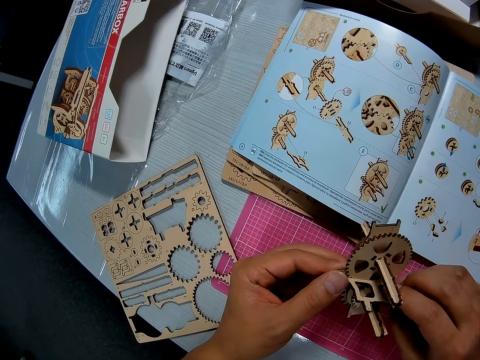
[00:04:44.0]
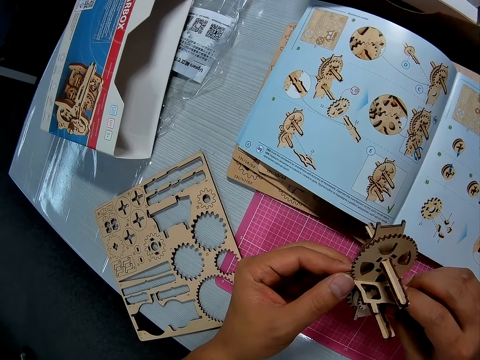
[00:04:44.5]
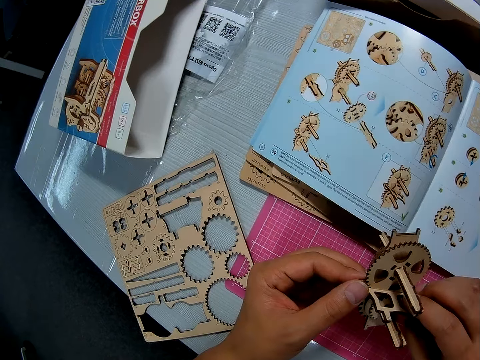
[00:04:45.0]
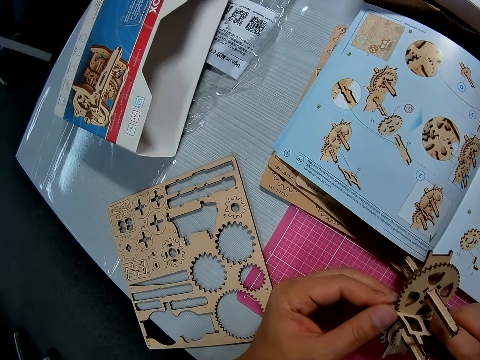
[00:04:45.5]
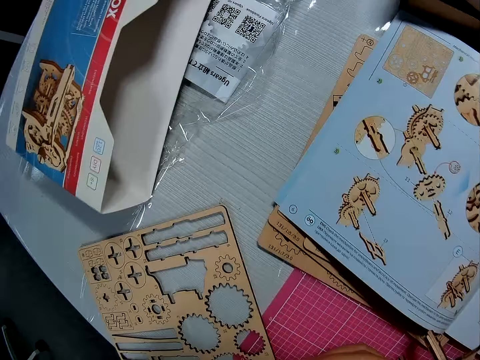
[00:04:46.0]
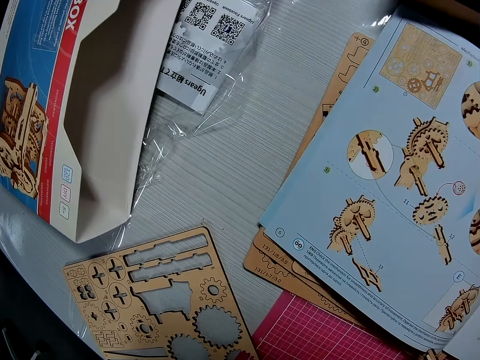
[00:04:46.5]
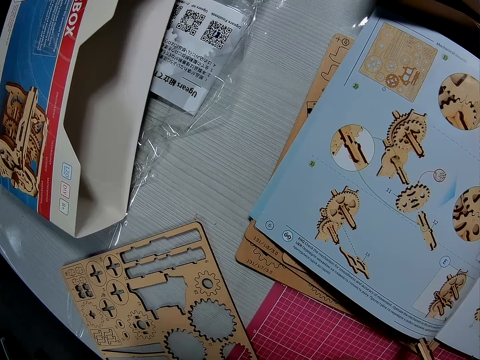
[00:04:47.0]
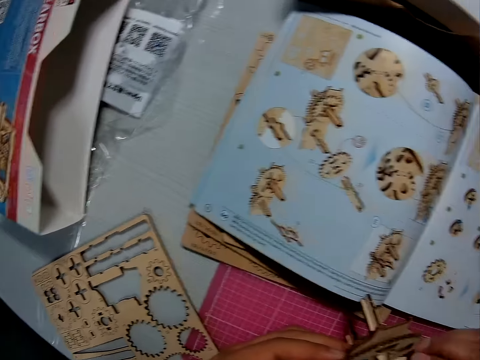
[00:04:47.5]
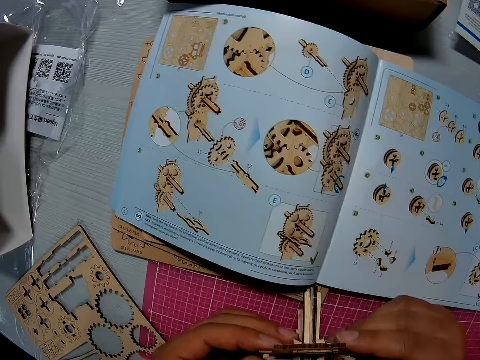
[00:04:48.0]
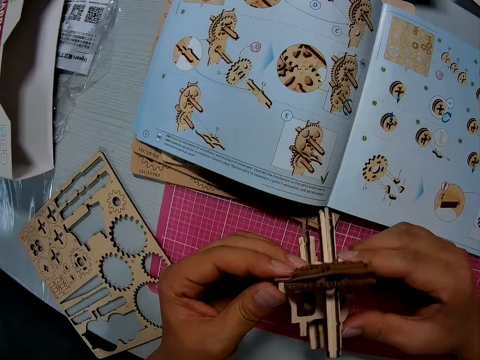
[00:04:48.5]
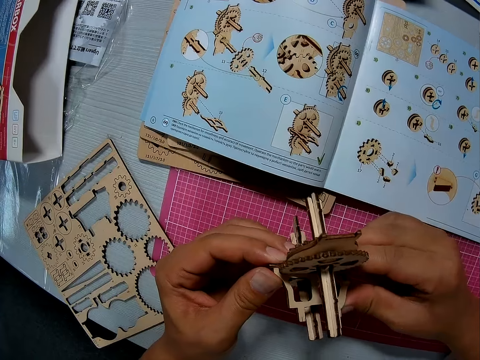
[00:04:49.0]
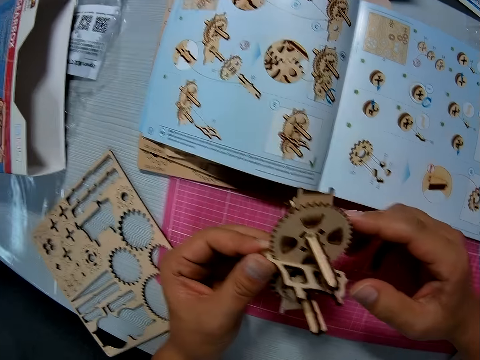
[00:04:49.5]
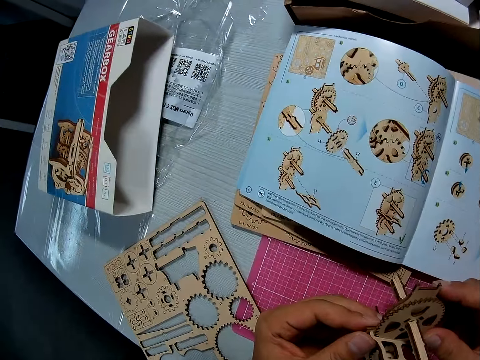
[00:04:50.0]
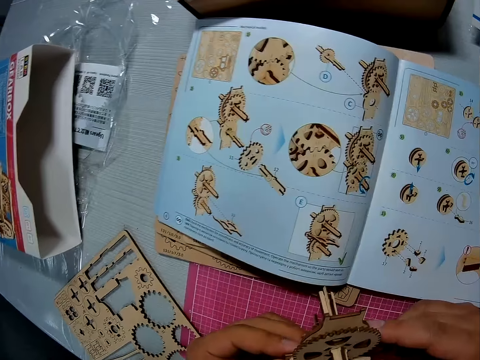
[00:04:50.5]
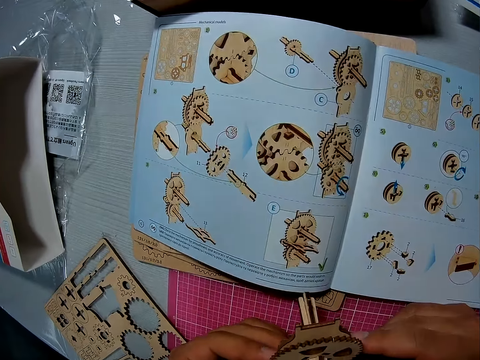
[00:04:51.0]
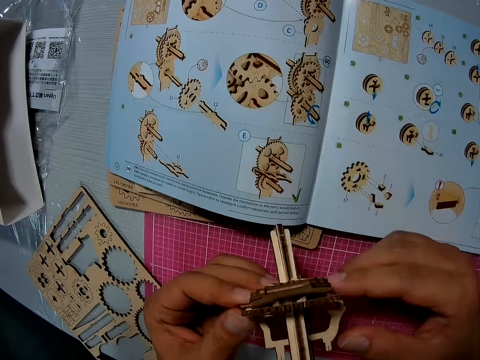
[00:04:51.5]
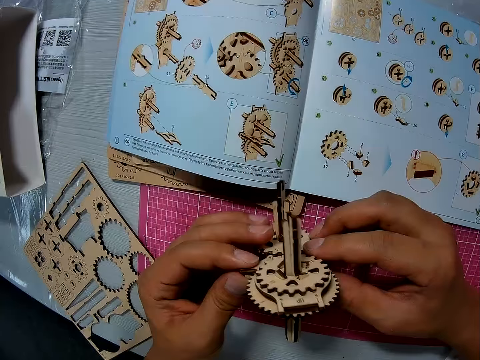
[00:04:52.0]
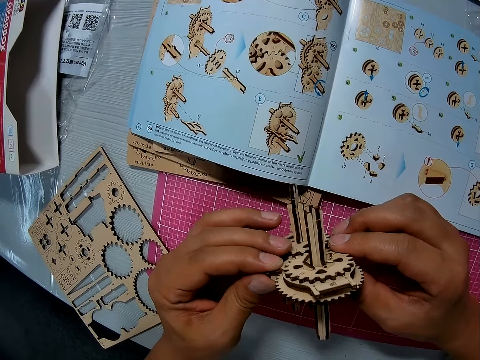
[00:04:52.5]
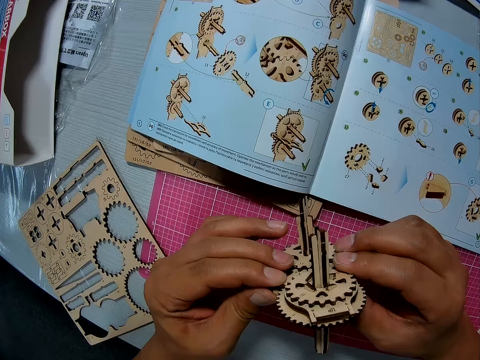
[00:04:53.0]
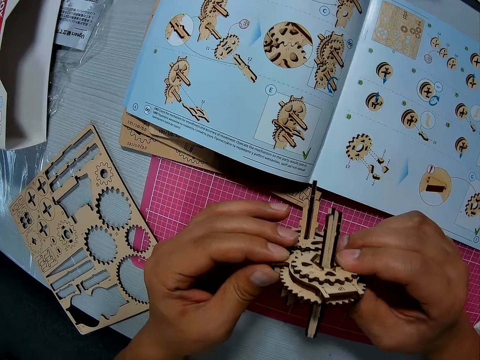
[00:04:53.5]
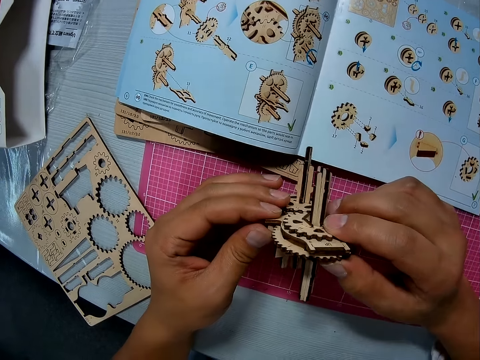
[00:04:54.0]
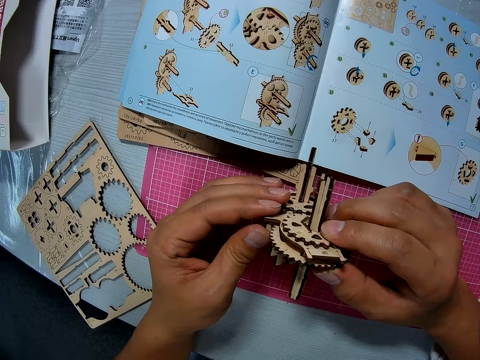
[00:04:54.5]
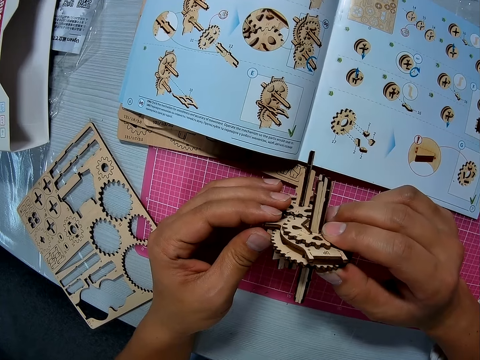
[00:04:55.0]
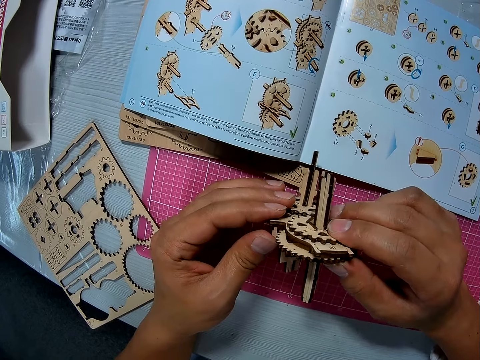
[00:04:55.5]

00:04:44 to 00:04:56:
The camera wearer moves the hand. They turn the stem gearbox. They touch the stem gearbox. They turn the stem gearbox.

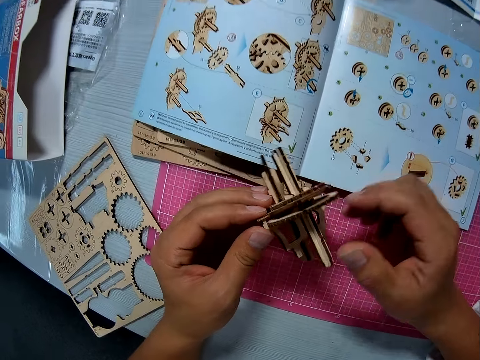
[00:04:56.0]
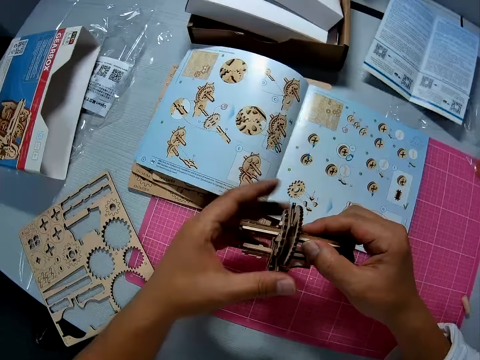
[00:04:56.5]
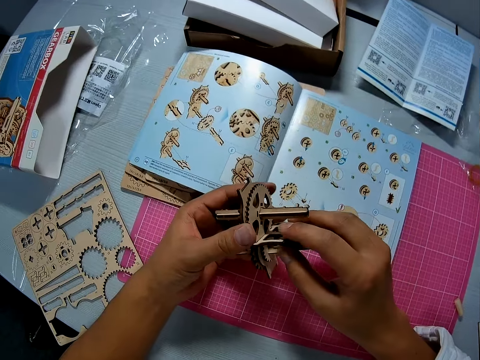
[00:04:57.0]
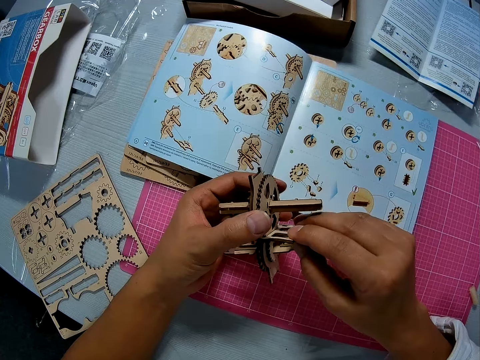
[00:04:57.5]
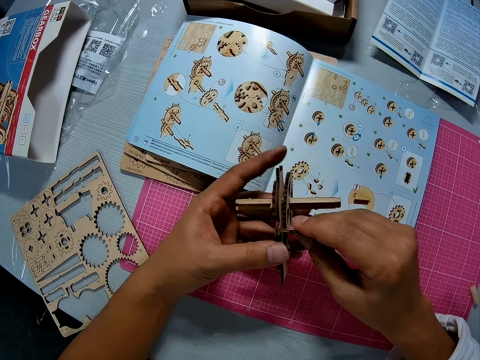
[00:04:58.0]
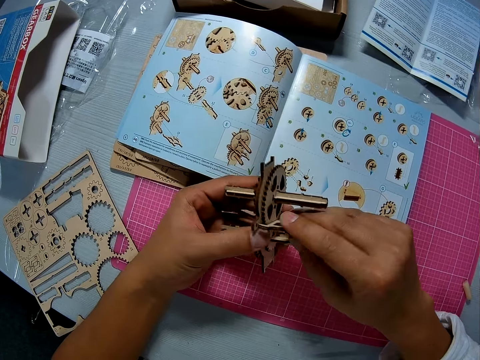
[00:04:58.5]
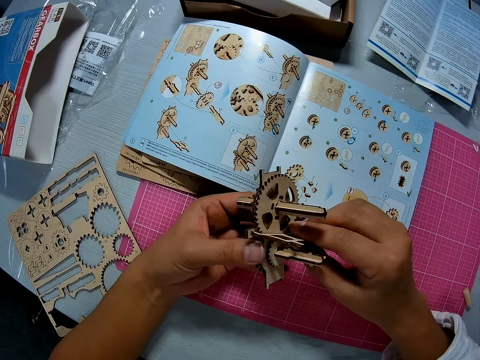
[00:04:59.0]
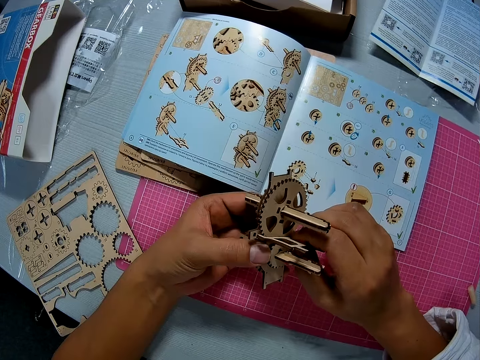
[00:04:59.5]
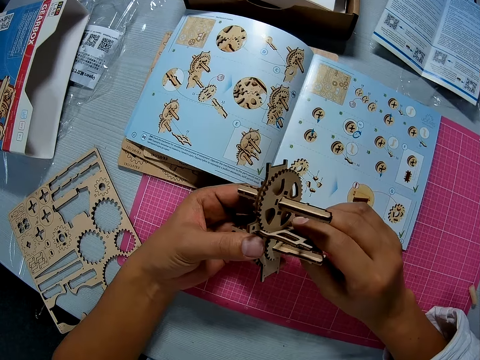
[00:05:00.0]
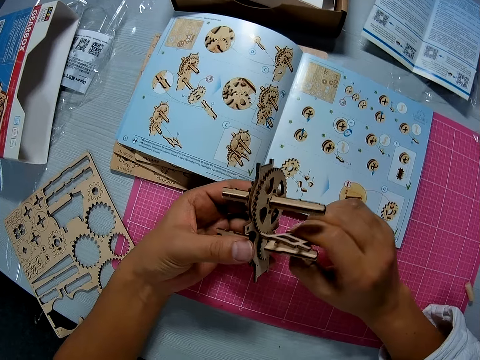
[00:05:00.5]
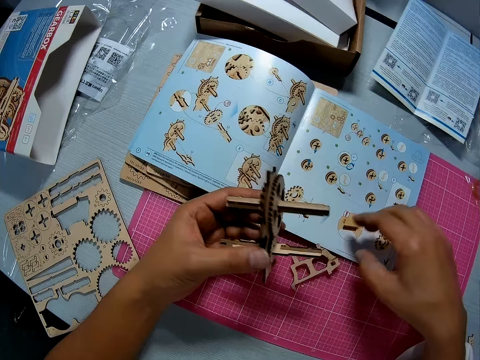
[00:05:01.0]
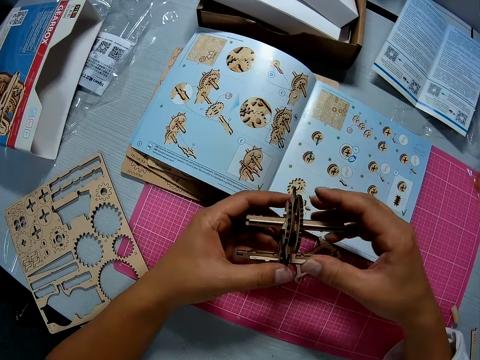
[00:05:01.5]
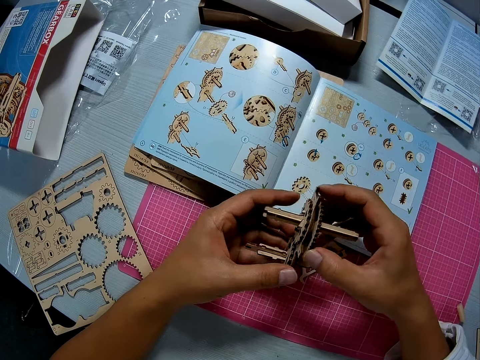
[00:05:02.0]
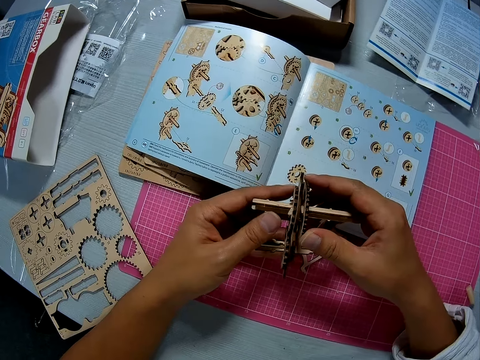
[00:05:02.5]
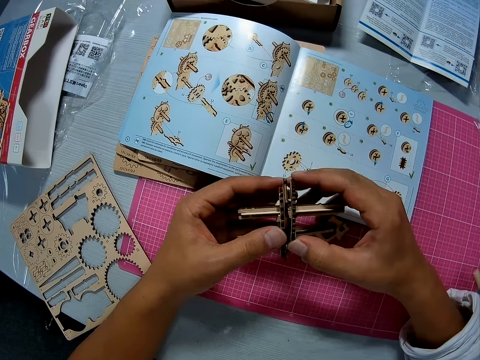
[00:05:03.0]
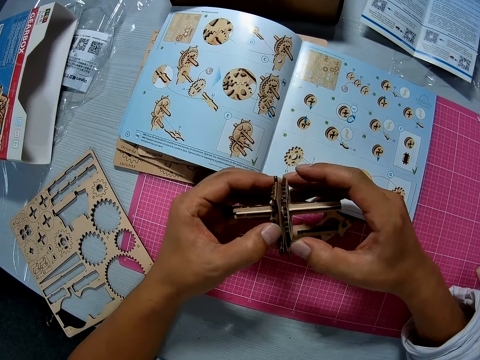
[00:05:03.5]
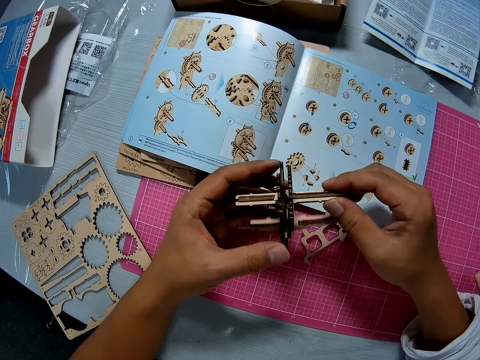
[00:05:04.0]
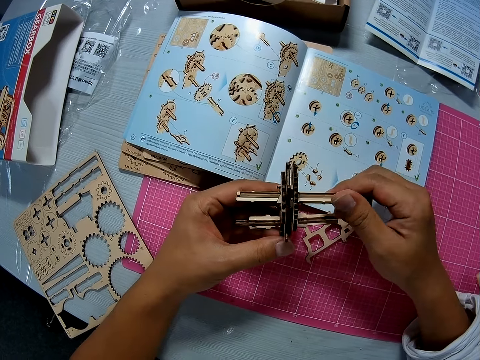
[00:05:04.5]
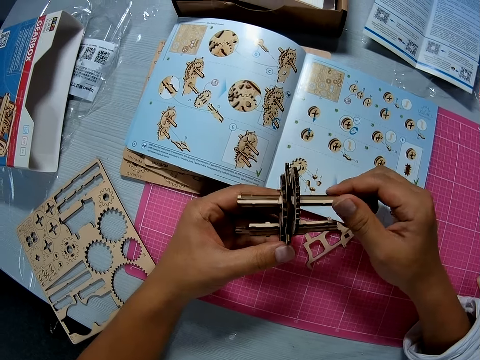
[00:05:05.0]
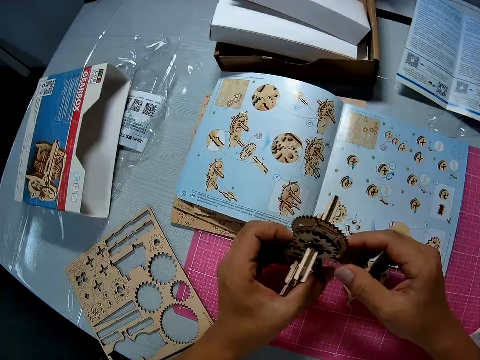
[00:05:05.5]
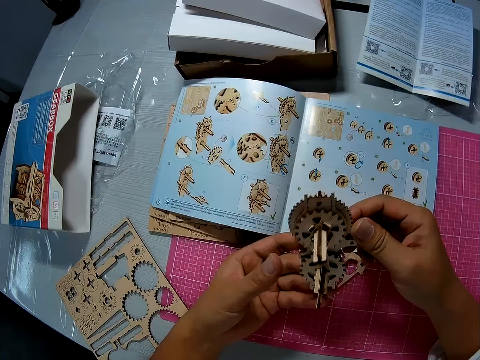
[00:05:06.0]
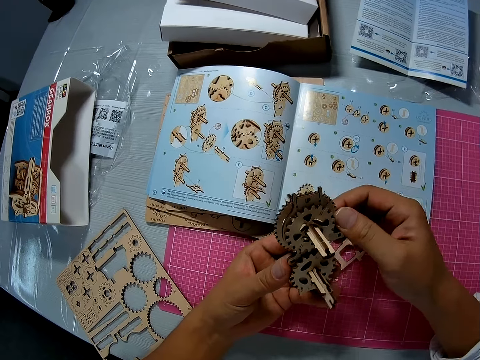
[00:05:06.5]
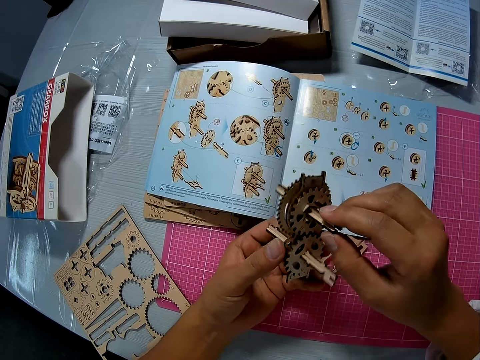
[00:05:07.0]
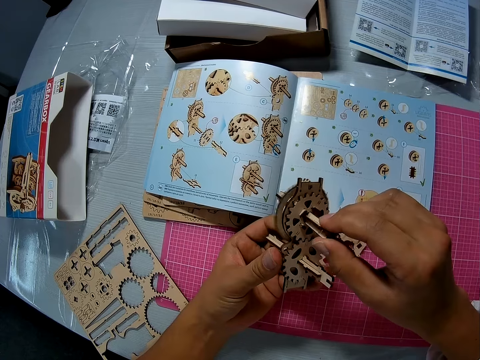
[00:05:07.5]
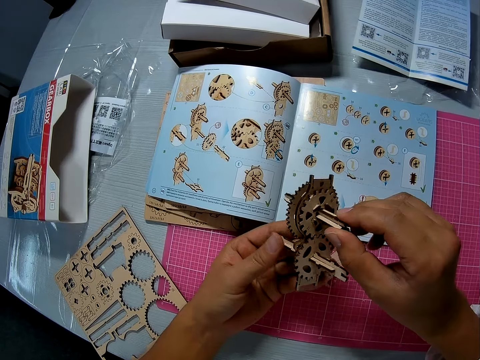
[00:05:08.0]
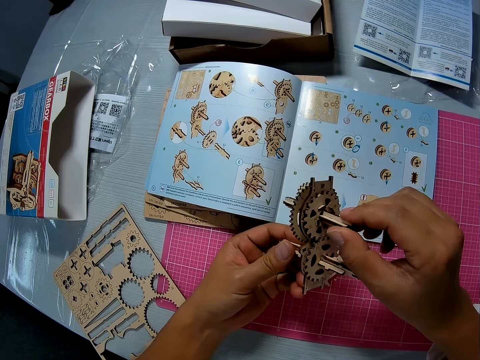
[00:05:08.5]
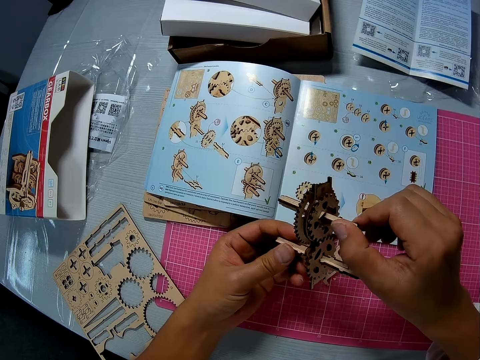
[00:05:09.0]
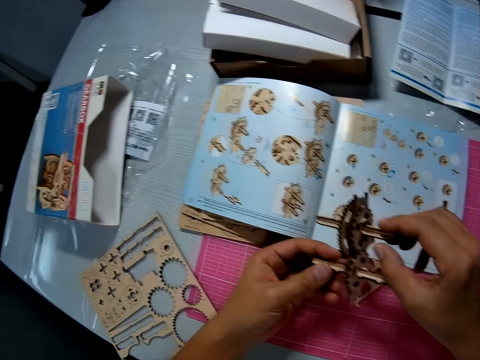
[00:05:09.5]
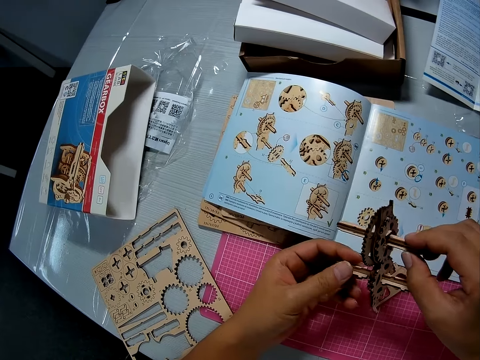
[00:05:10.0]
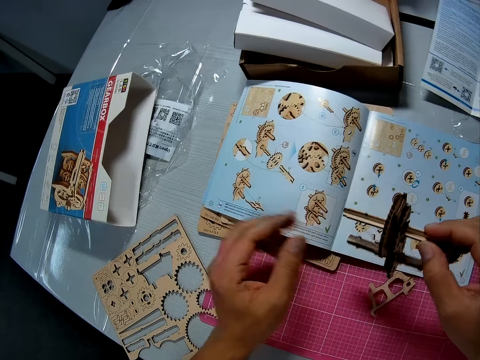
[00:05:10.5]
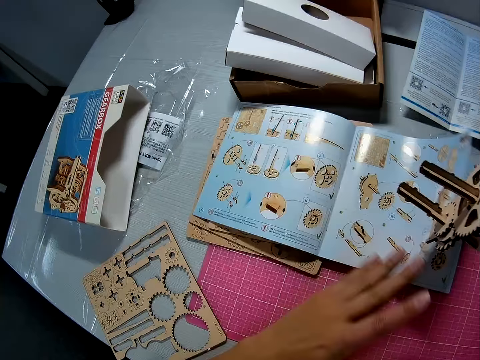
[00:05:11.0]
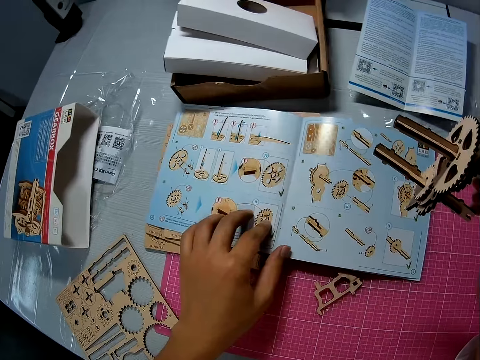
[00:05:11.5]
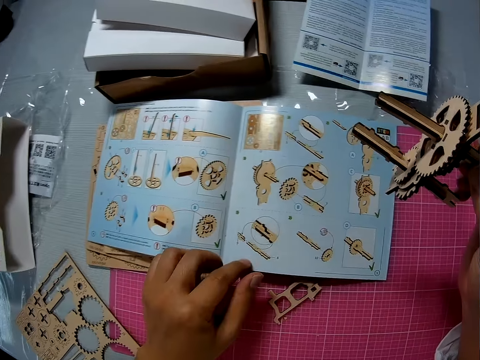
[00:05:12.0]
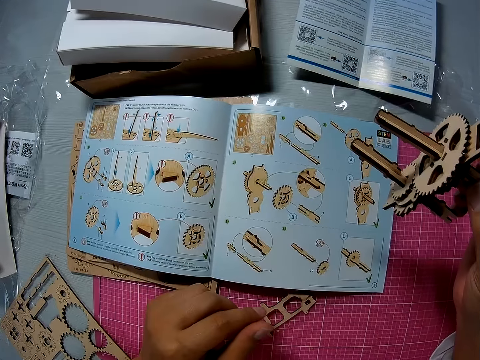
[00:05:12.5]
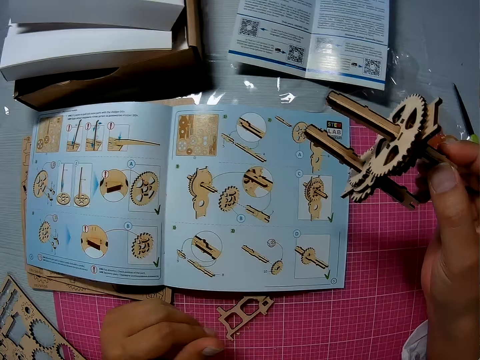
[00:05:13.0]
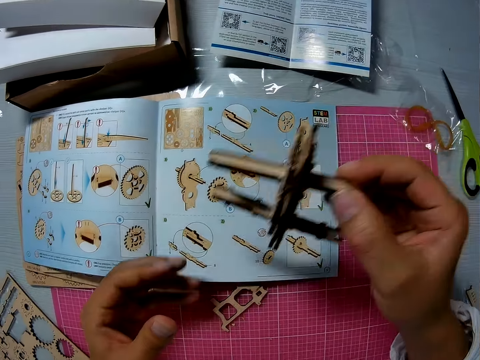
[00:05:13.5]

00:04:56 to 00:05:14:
The camera wearer turns the stem gearbox. He dislodges a part of the piece, drops the dislodged piece on a cutting sheet on a table, and examines the piece with both hands. He touches the stem gearbox. He rotates the stem gearbox. He turns the stem gearbox. He touches the stem gearbox. He rotates the stem gearbox. He flips a page of a book on the cutting sheet with his left hand. He moves the hand.
